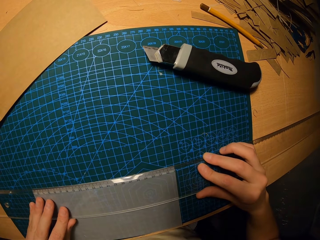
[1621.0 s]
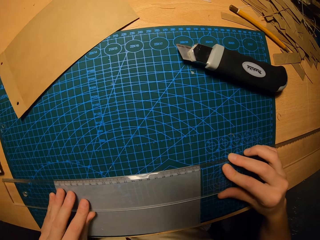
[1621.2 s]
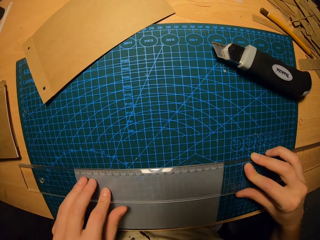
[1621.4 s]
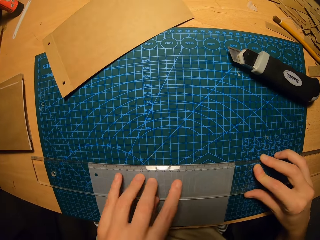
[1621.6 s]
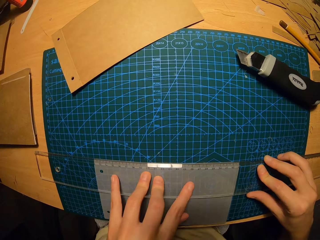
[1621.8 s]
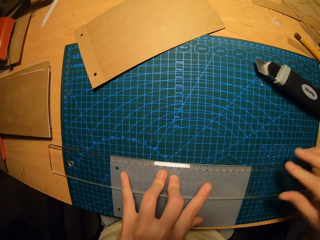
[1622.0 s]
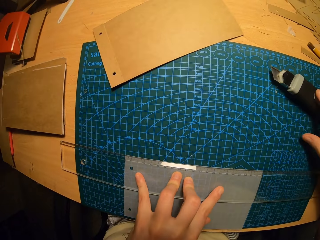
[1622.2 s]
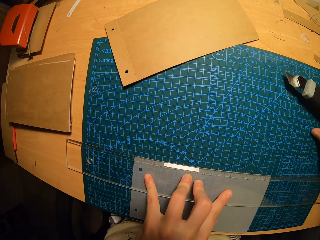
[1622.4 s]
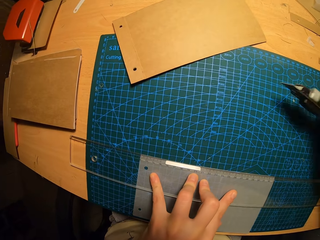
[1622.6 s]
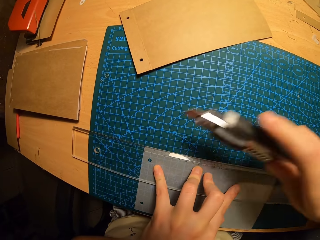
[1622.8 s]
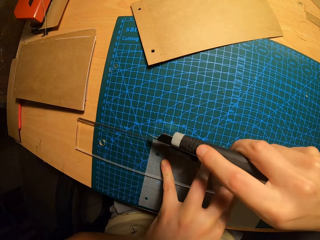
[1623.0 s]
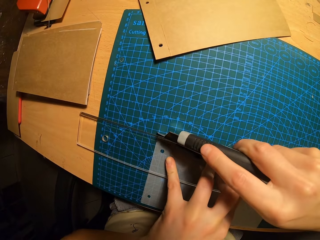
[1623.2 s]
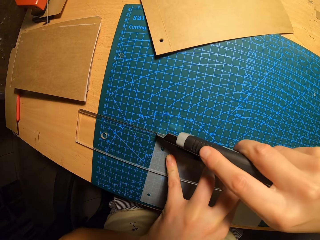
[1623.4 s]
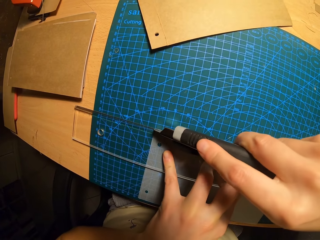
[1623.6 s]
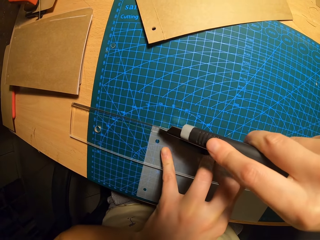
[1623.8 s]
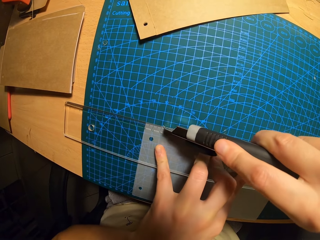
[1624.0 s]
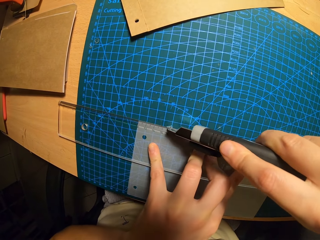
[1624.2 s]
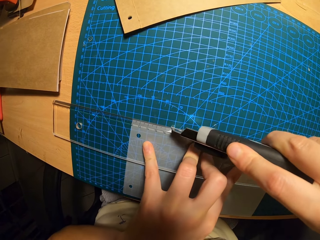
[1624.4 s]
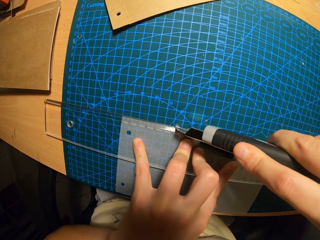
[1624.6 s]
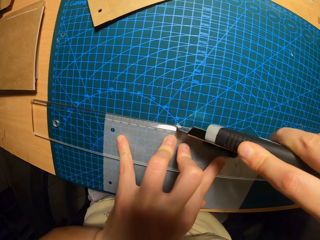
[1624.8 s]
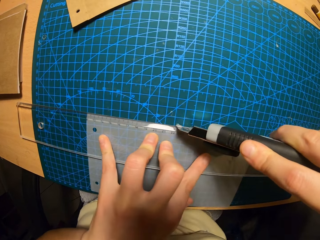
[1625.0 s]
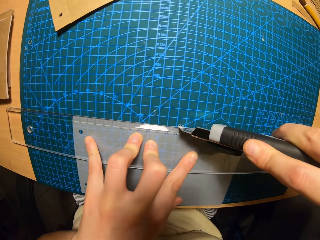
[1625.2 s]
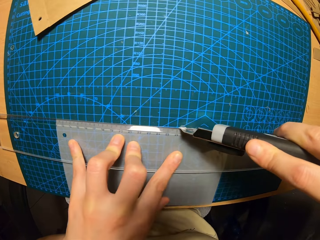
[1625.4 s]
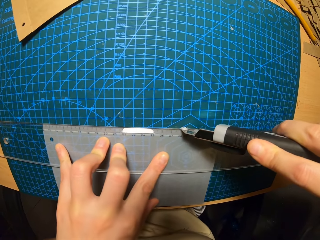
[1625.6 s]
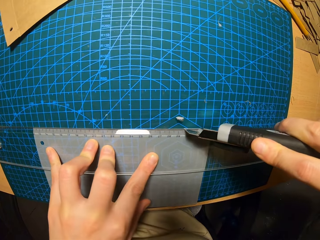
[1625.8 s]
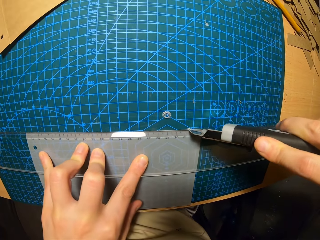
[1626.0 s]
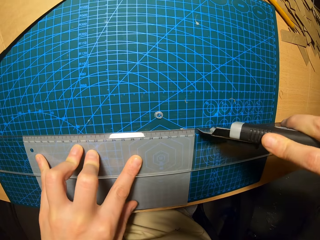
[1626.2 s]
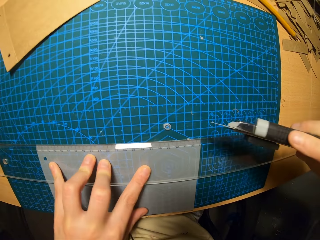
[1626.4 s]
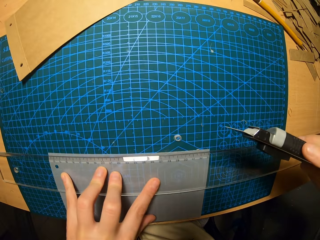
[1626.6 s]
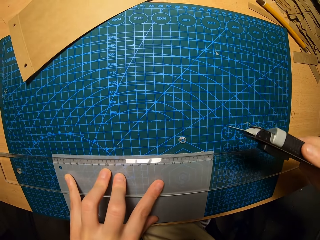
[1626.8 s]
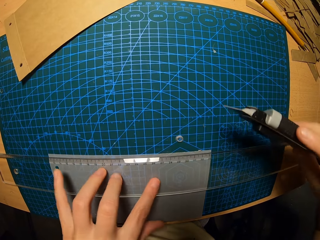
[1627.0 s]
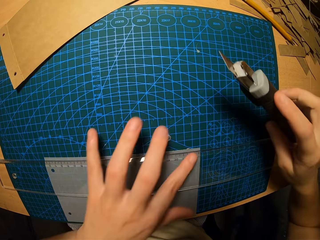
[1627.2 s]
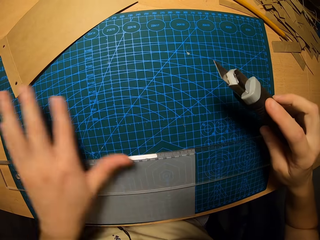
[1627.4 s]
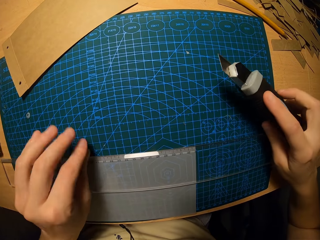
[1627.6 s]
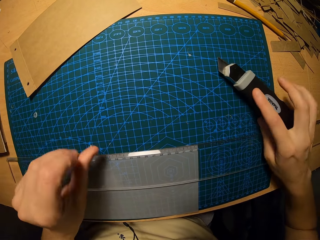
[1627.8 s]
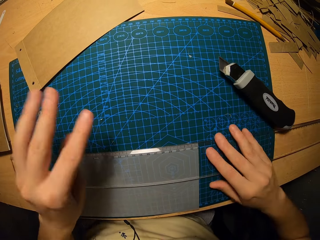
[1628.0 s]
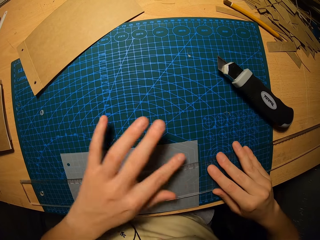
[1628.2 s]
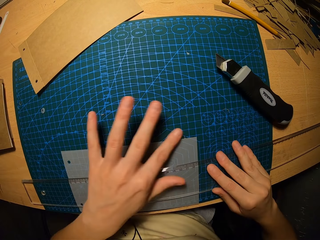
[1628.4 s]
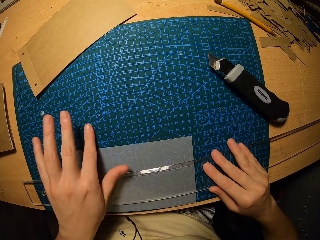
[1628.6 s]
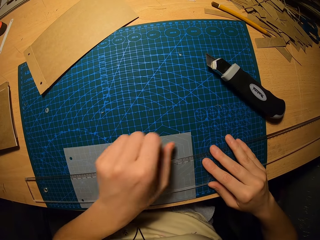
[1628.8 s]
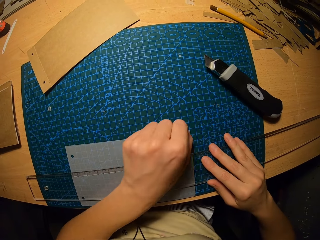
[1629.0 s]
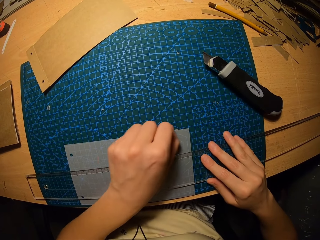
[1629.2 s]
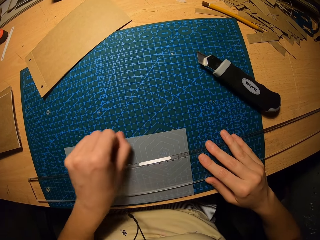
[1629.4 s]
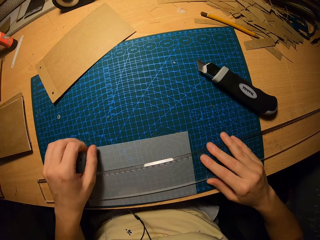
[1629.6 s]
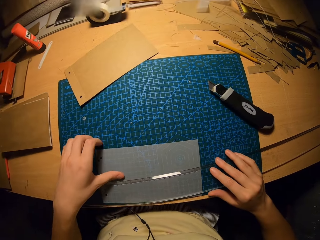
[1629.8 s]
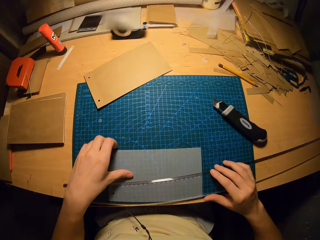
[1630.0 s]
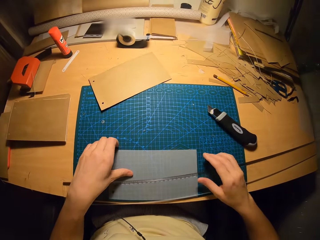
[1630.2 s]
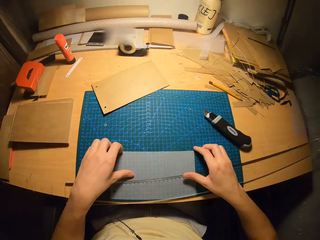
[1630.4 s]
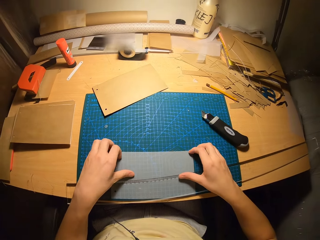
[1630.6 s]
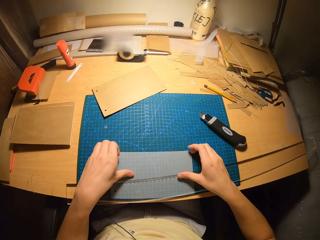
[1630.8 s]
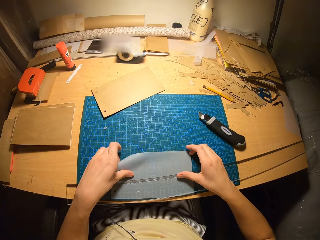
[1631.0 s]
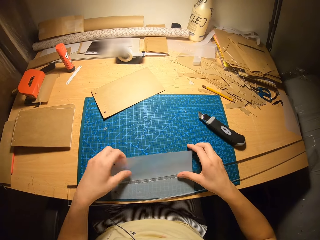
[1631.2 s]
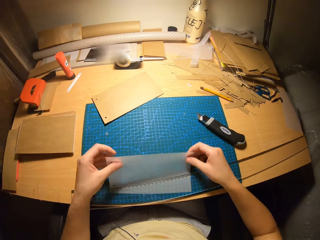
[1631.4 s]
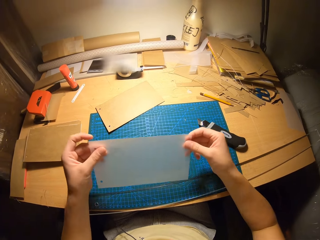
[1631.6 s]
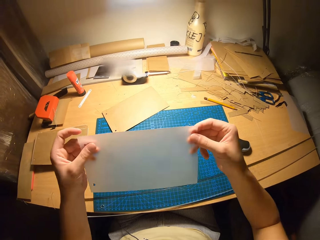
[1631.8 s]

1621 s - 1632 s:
The camera wearer carries the paper cutter. They cut the edges of the paper with the paper cutter. They drop the paper cutter. They remove the PVC particles with a hand.

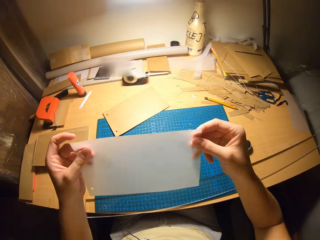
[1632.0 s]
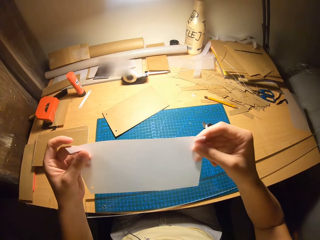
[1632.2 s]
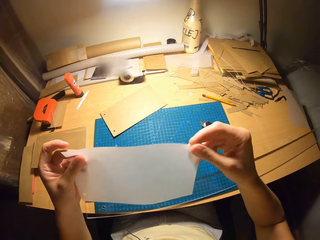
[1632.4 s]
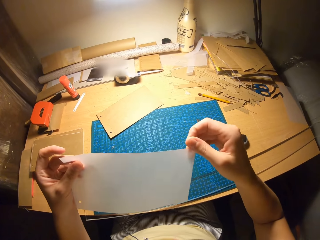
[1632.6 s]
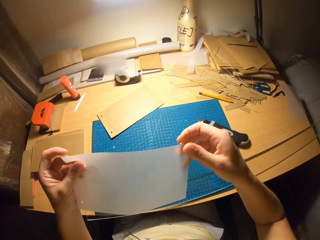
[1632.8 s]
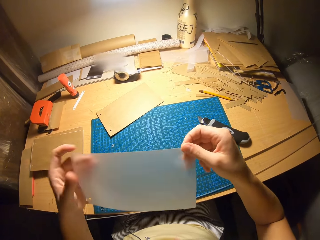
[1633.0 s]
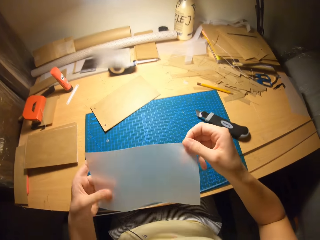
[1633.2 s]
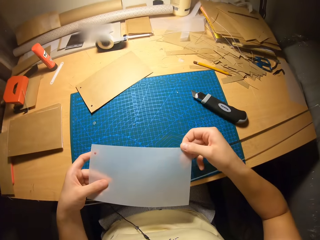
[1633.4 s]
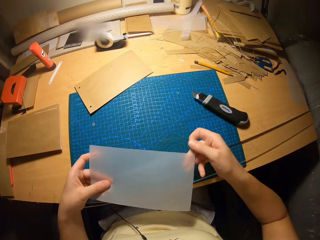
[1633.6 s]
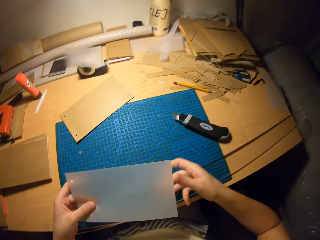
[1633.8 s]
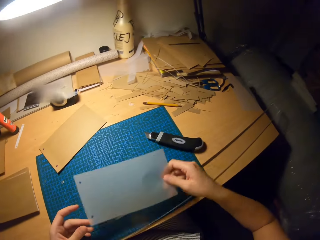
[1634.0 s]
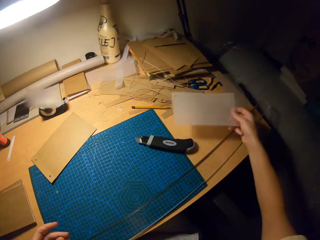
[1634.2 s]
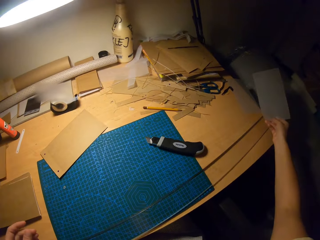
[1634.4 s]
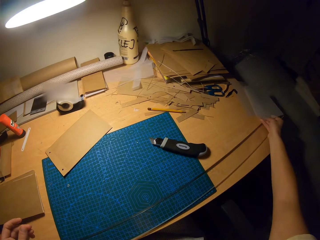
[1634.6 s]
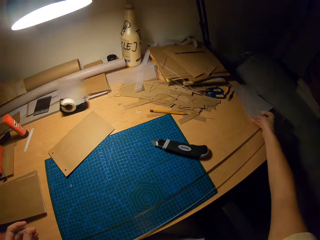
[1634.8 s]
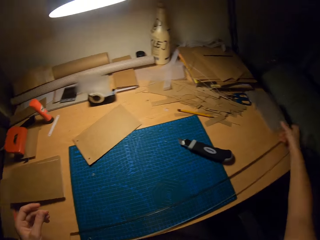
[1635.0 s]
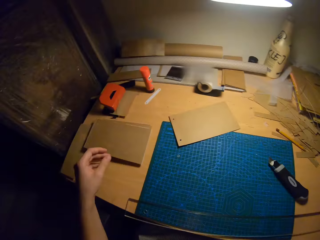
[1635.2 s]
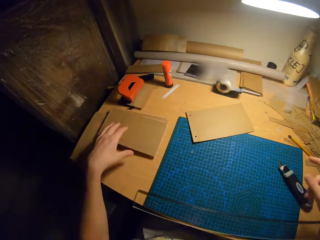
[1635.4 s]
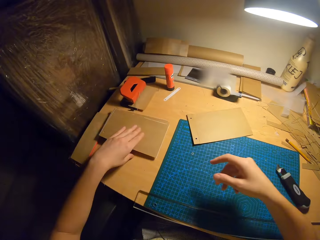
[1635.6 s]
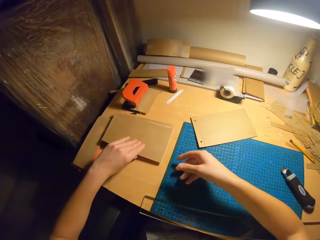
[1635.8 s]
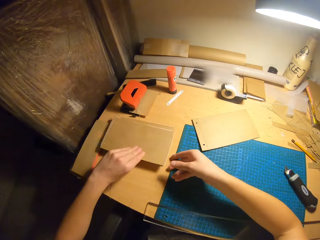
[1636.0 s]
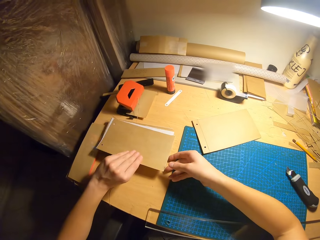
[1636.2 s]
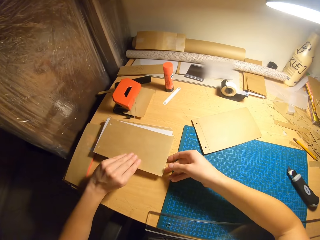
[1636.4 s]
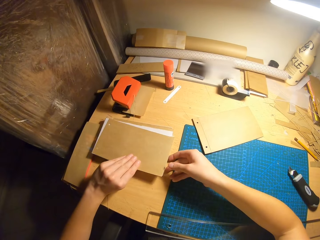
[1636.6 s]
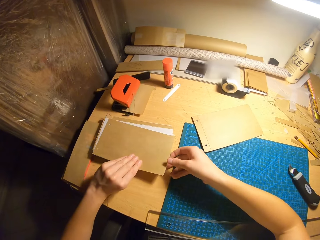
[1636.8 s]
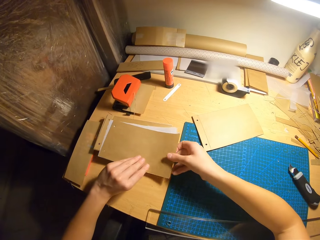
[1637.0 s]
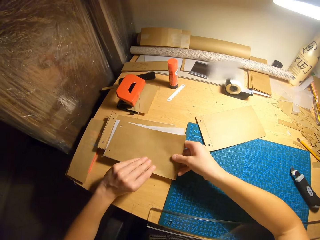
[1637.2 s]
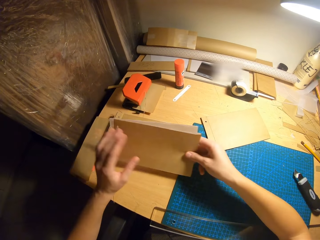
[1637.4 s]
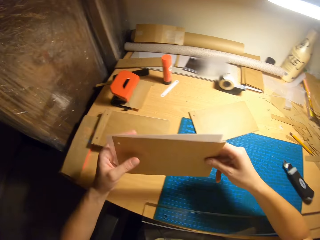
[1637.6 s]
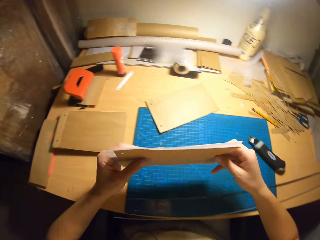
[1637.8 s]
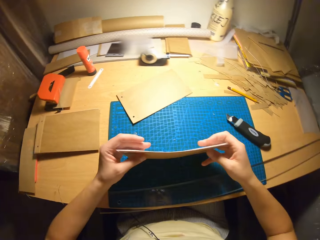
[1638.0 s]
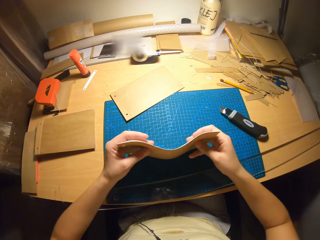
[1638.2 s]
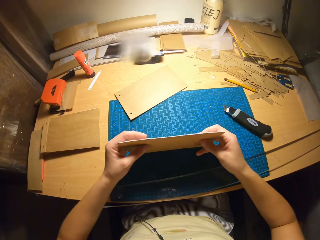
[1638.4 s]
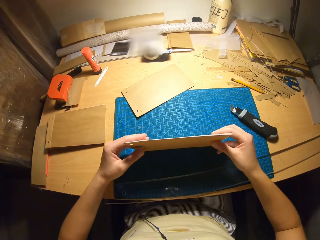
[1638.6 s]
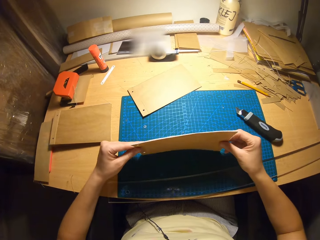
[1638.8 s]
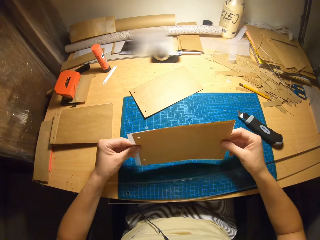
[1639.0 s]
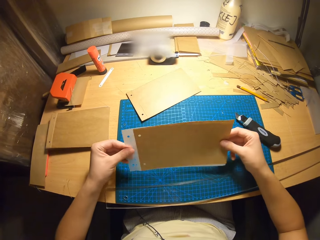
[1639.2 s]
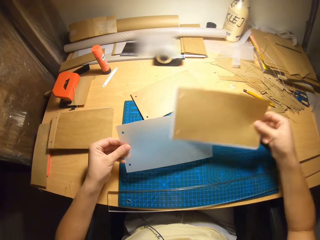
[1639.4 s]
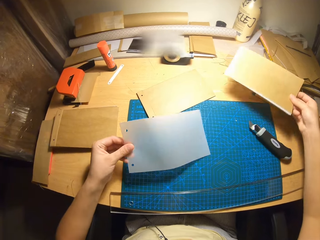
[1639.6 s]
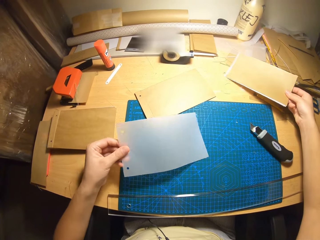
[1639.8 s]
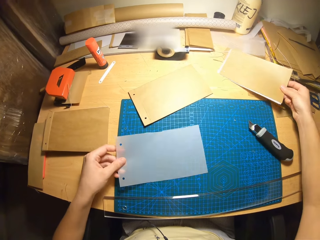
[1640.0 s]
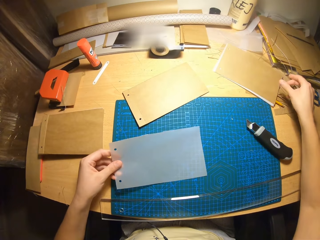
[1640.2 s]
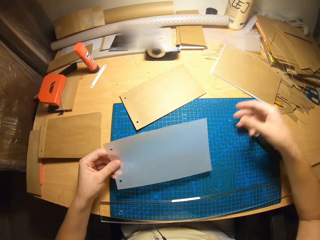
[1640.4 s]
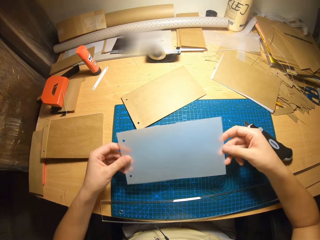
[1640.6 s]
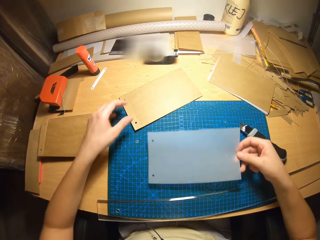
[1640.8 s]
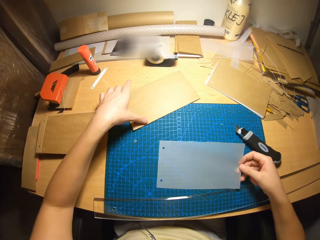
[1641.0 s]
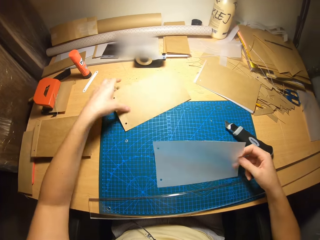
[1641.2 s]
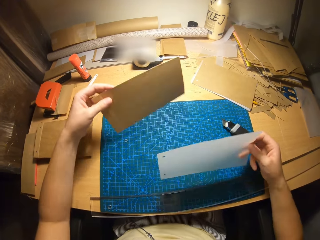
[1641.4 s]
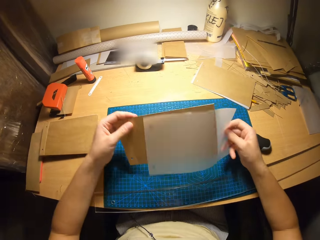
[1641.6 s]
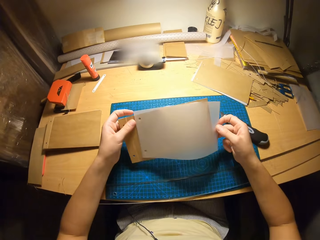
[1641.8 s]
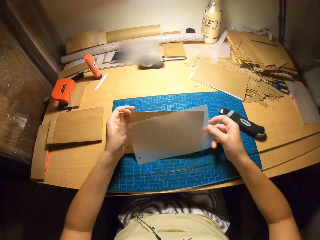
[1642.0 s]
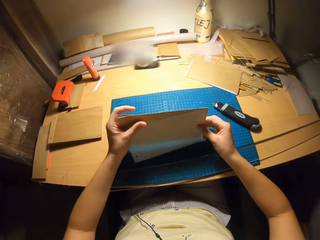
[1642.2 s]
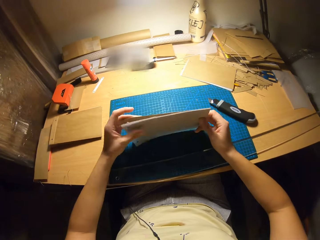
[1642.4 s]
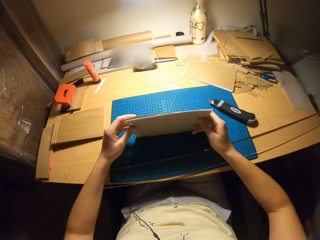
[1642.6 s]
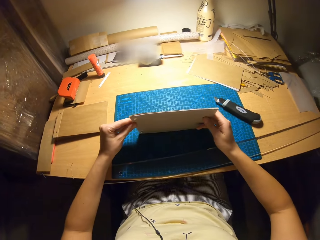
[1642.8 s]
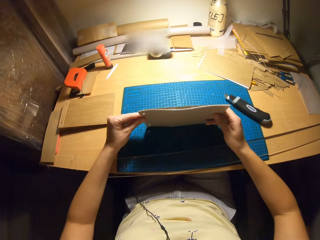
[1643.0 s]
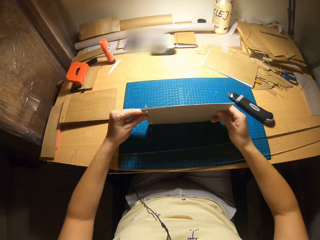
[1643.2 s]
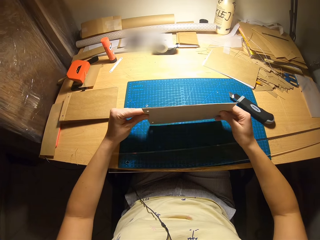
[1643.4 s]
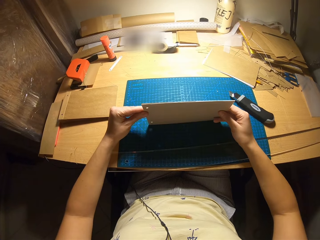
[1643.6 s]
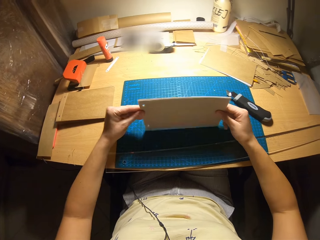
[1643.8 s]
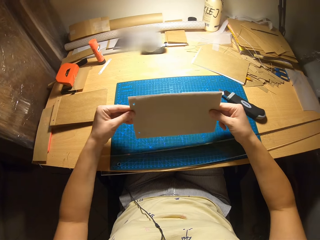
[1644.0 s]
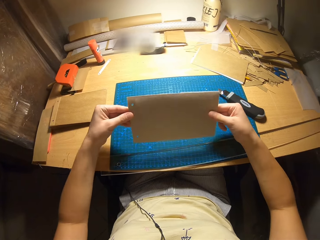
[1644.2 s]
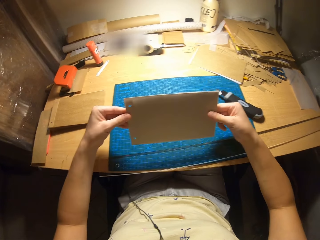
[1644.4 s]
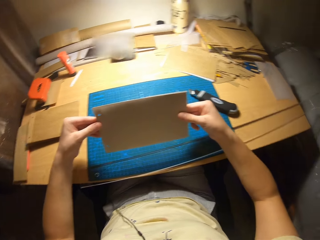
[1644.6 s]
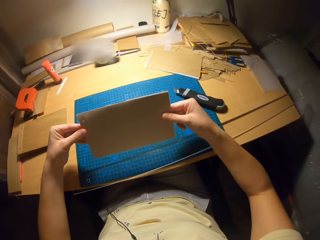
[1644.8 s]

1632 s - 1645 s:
The camera wearer checks the PVC paper. She carries the paper. She puts the PVC paper aside. She takes a card on the table with her left hand and places the card on the cutting mat. She bounces the paper on the table. She separates the papers. She holds a transparent film with her left hand. She drops the card in her right hand on the table. She holds the transparent film with her right hand. She takes a card on the cutting mat with her left hand. She holds the transparent film and card together with both hands. She bounces the paper on the table.
